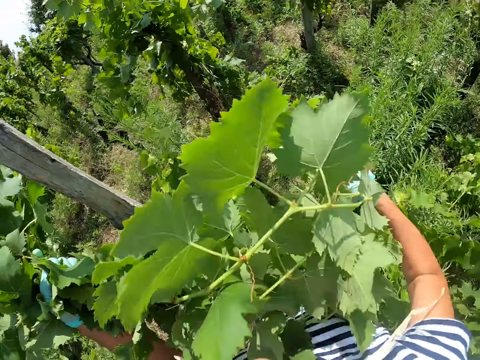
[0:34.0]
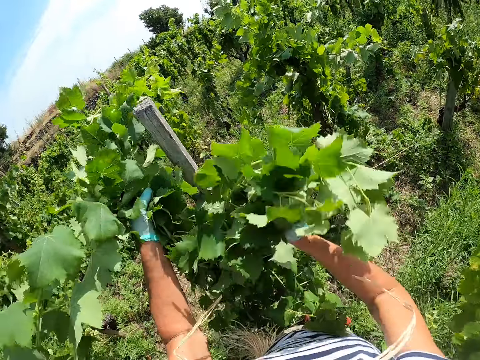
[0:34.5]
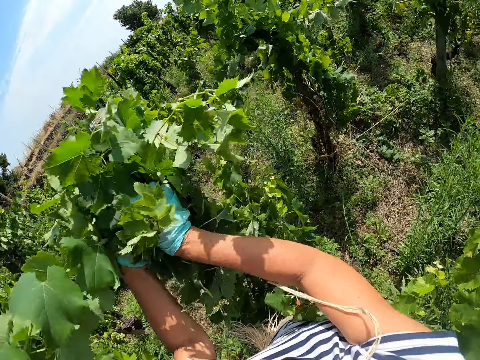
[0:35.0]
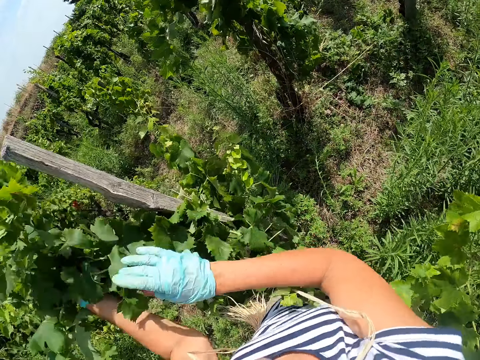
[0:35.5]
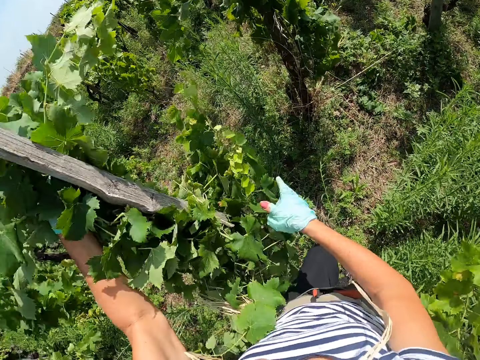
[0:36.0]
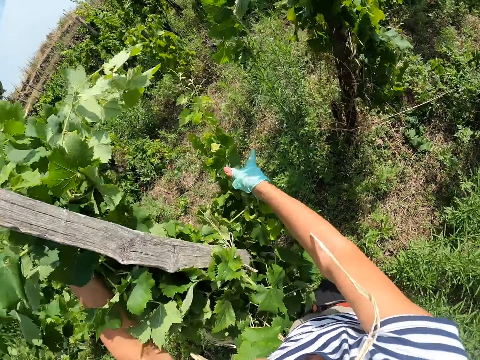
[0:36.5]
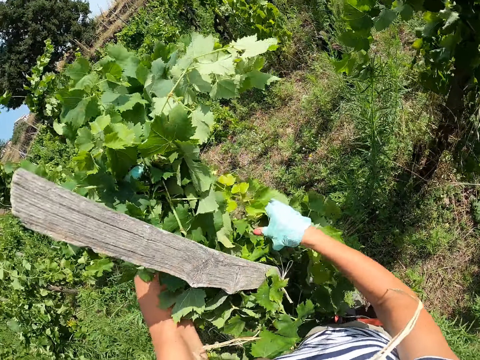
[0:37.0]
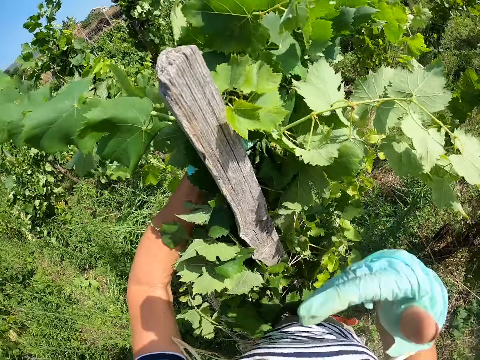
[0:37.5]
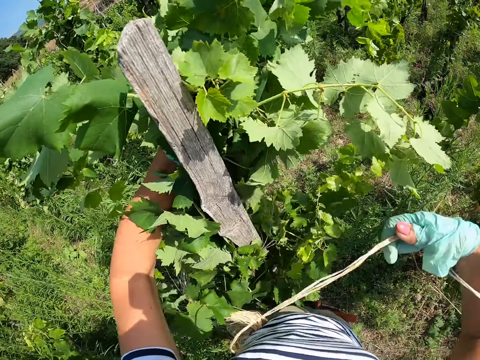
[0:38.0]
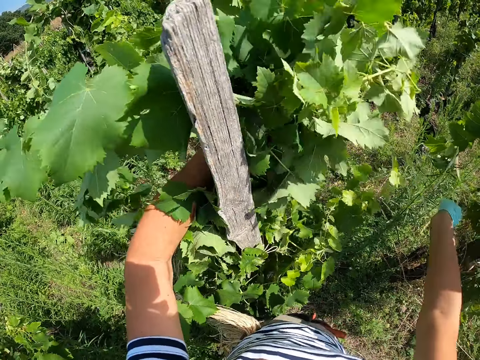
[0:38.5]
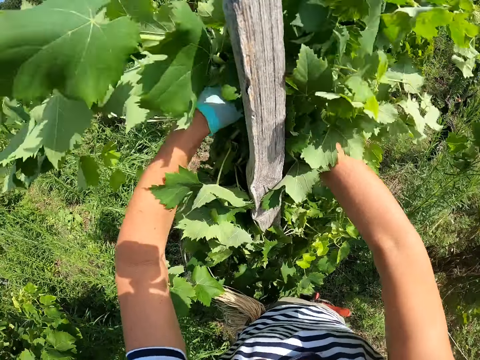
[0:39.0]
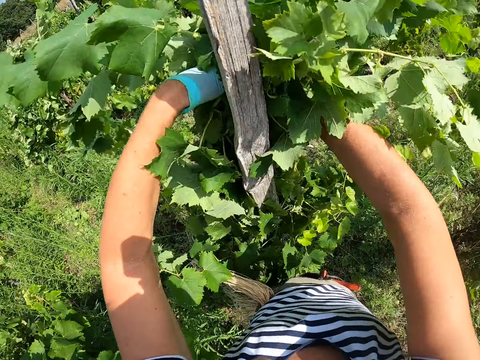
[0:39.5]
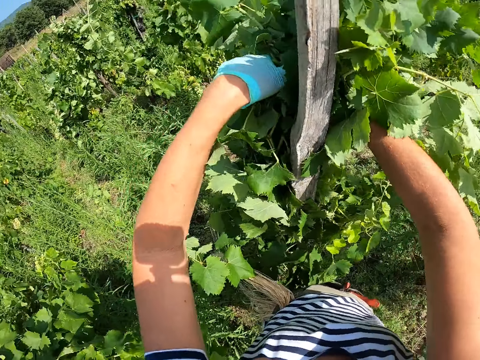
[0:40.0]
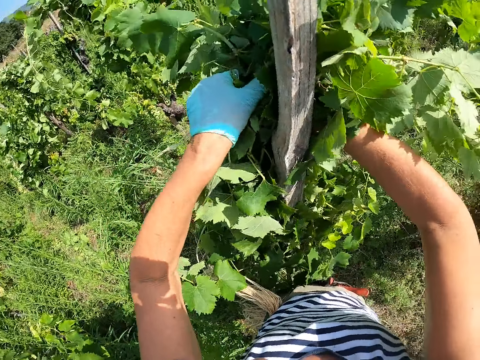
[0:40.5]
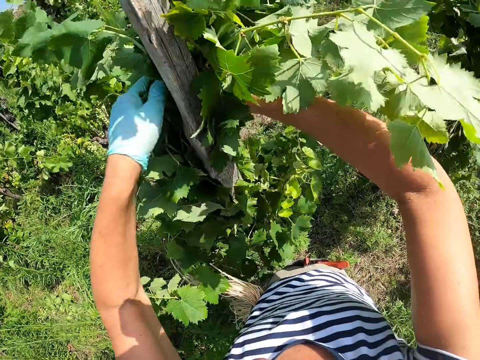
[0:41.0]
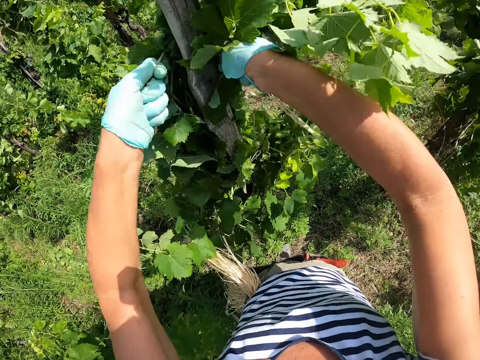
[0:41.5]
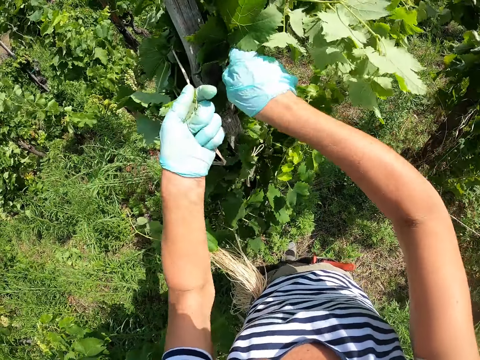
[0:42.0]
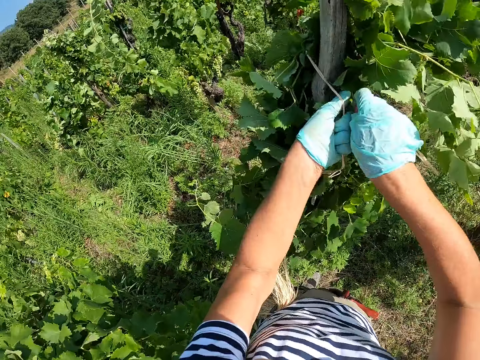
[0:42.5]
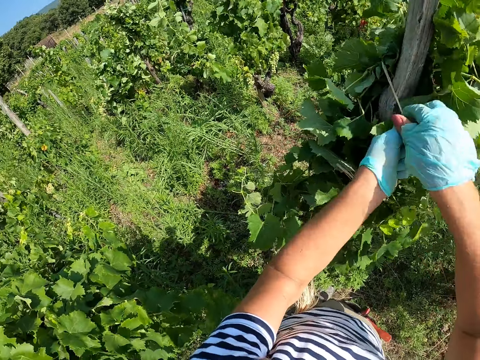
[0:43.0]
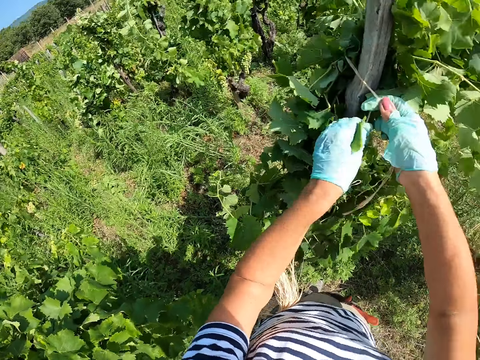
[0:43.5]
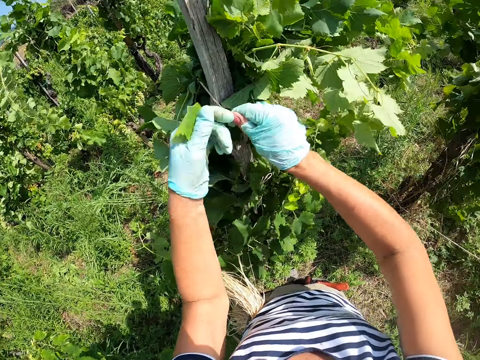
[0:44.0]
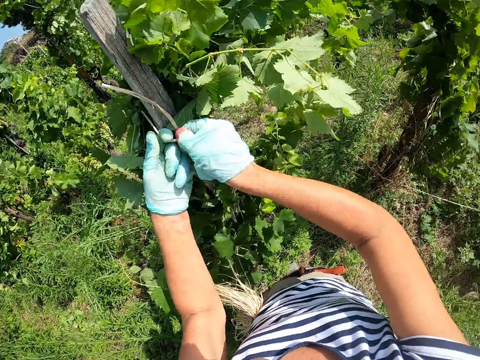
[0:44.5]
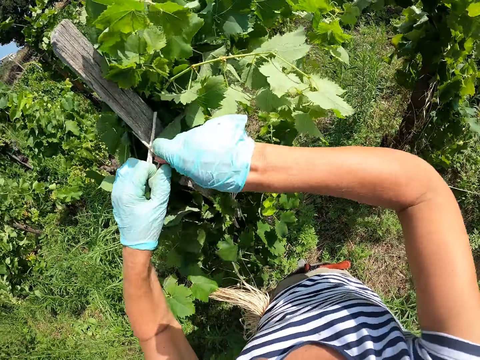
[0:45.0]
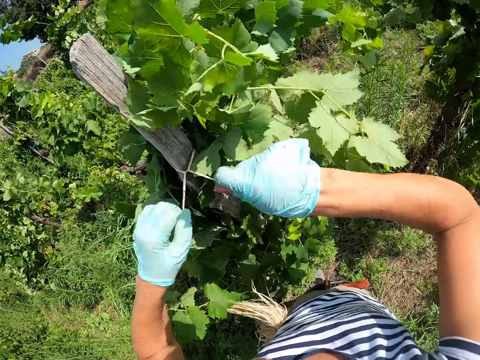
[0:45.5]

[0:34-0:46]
The camera wearer gathers plants together on a wooden pole. They pick the strings from the mouth with the right hand. They tie the plant vertically along the stake using the strings. They tie plants to the pole with a rope.

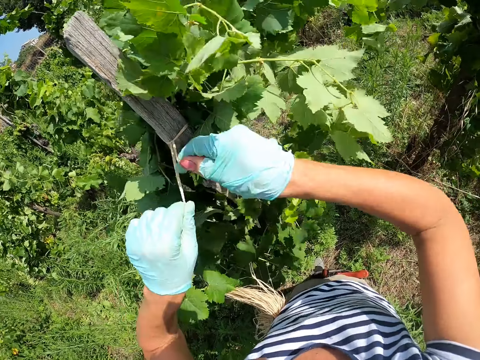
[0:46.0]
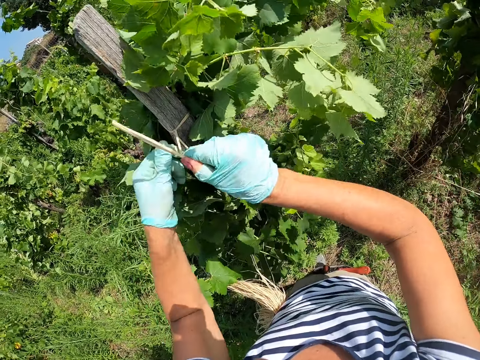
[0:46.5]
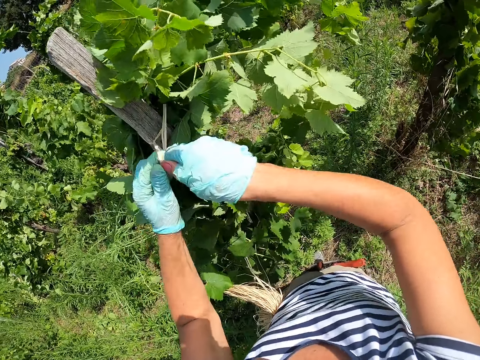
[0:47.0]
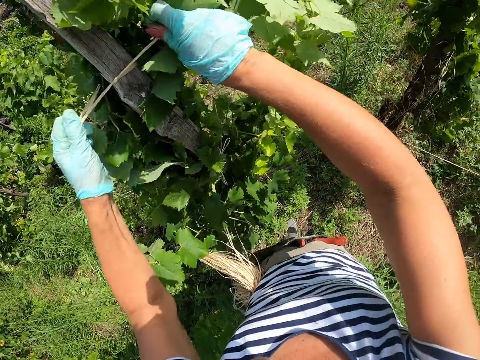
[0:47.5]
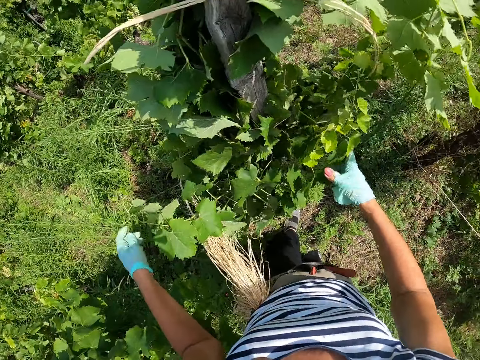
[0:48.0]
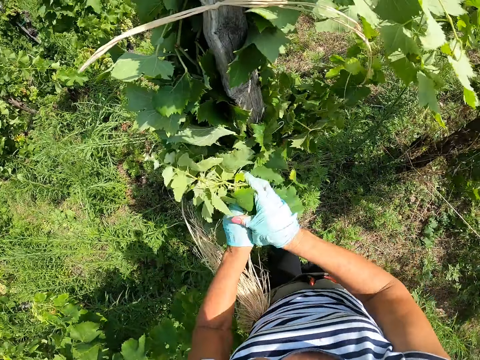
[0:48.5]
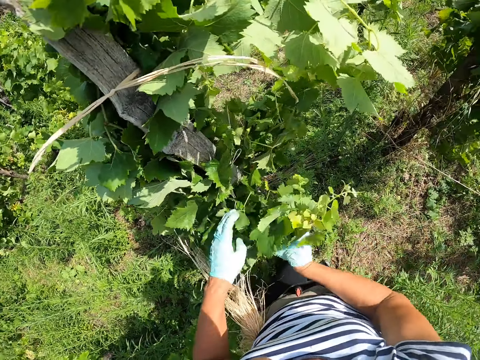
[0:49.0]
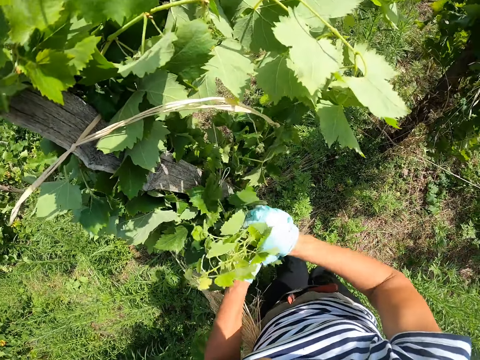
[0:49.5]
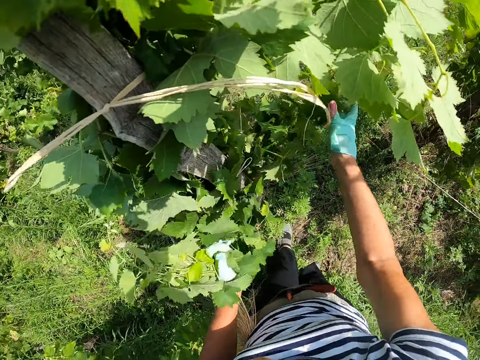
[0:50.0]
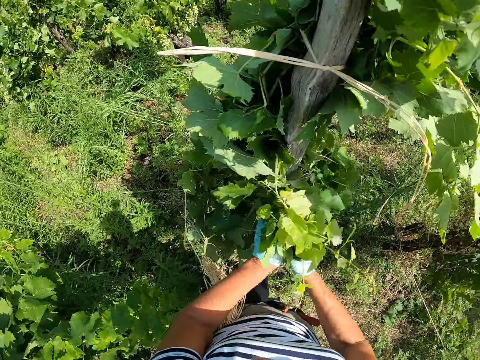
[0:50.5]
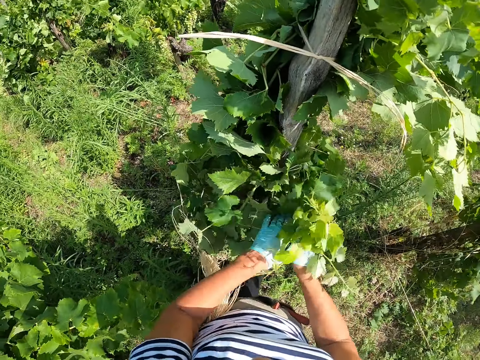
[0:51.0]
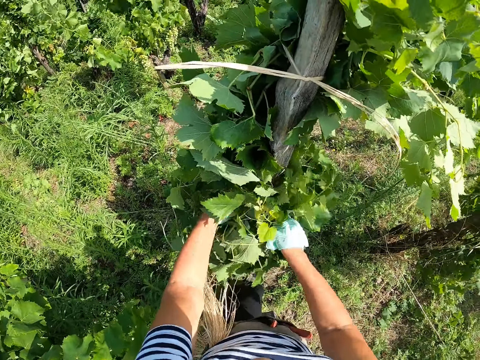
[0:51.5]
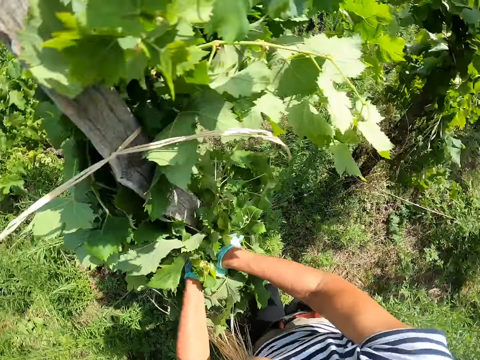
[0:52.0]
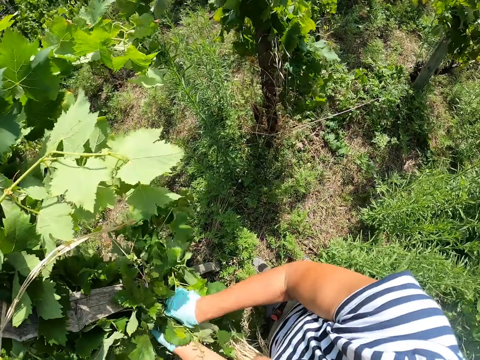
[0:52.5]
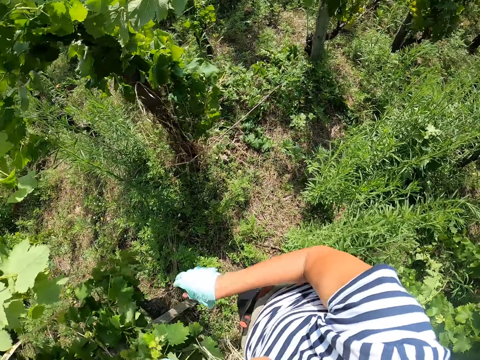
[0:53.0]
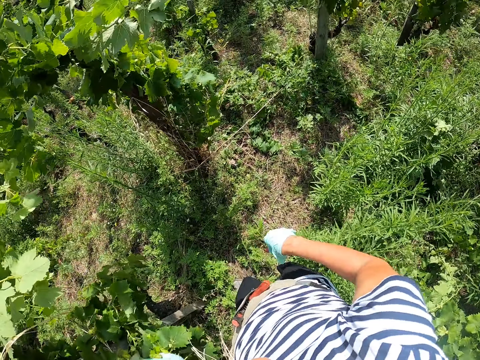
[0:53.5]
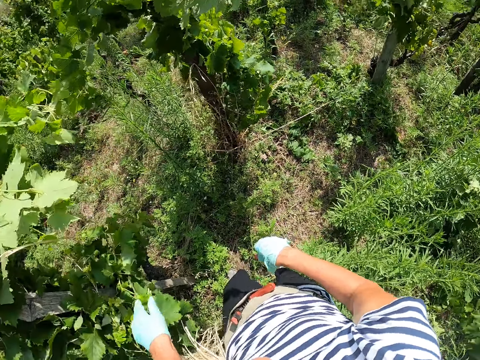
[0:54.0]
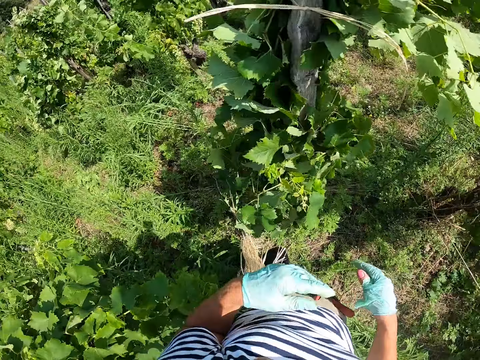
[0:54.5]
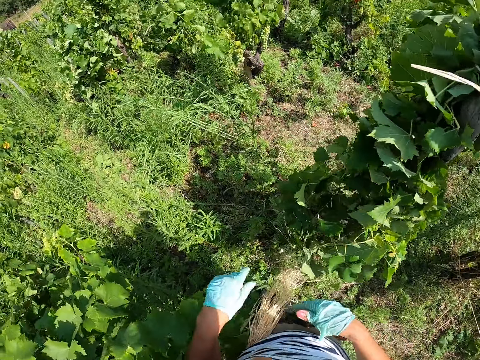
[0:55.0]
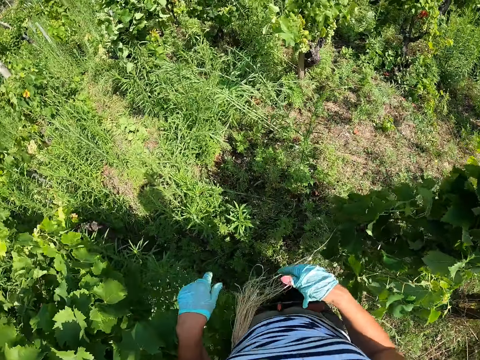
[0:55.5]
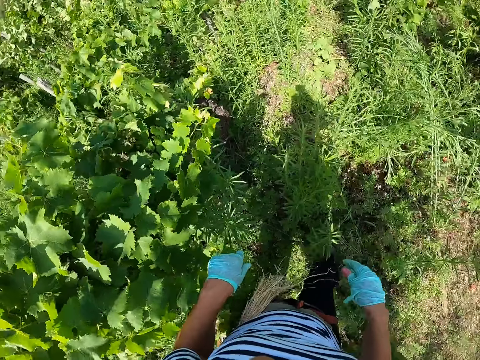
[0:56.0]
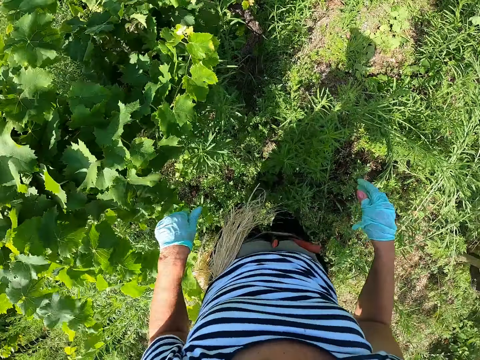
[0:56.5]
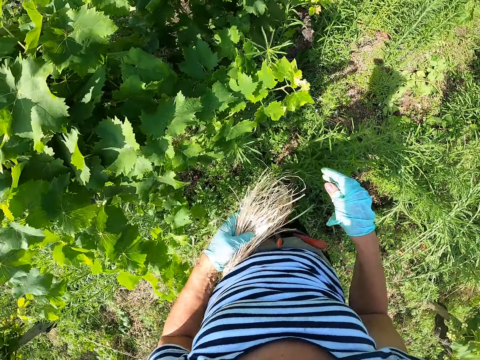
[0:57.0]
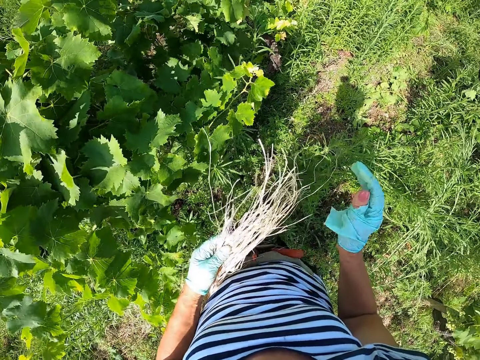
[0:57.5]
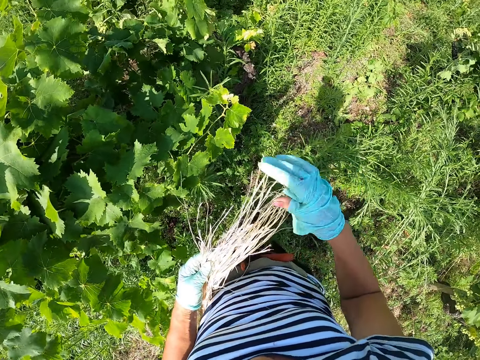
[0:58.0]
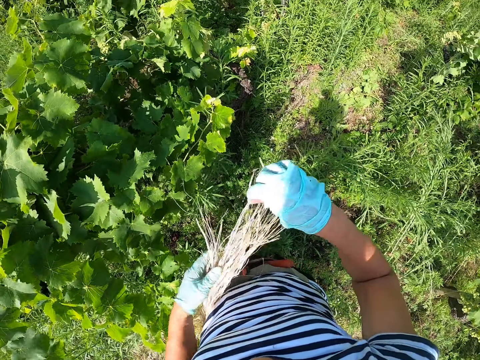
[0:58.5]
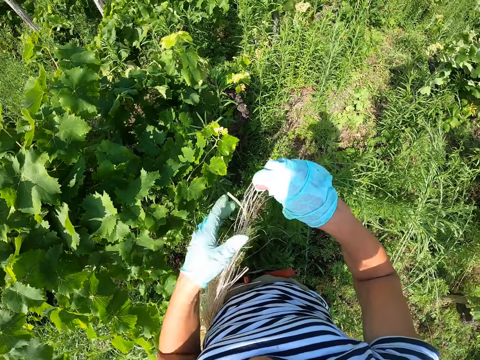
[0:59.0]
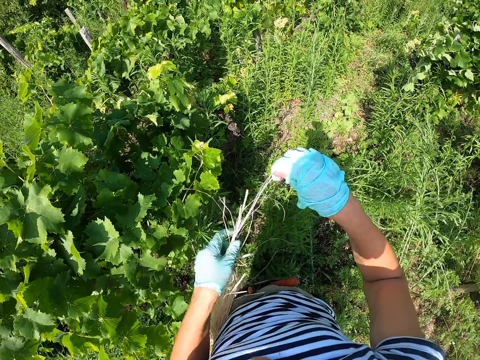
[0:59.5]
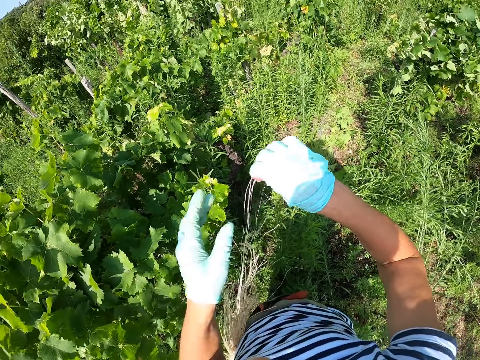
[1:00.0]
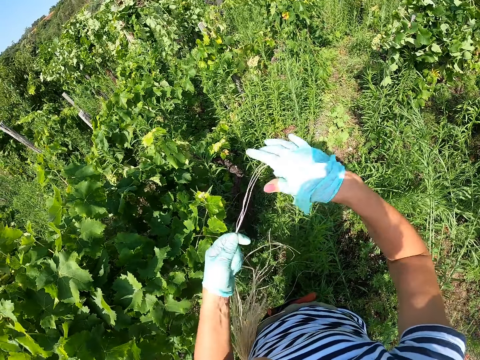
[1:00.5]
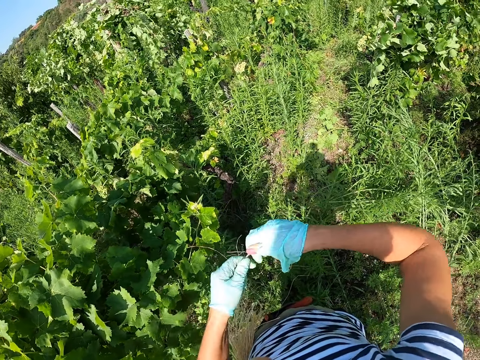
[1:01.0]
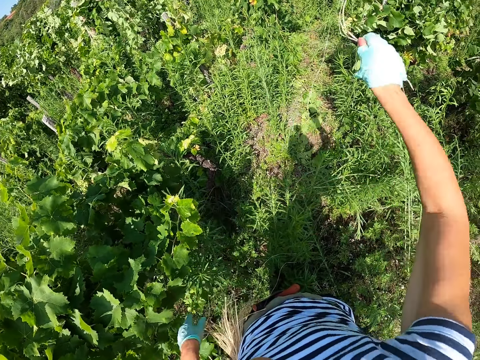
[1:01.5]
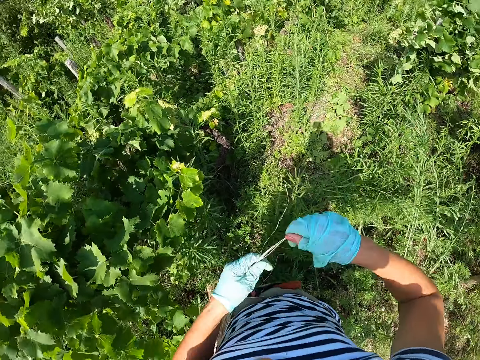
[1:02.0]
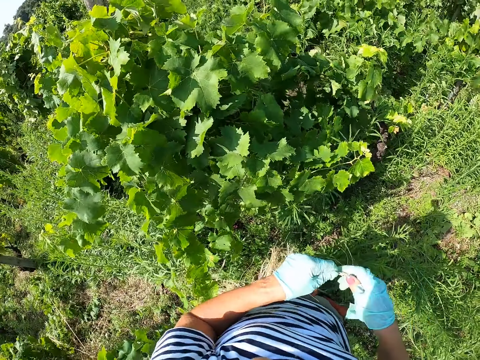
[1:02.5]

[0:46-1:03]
The camera wearer drops their hands on other plant leaves. They gather plants around the pole. They insert the plants into the tied plants on the pole. They turn, walk beside grape plants, and stand. They hold staking strings on their waist with the left hand. They pull out rope from a bunch of ropes on their hip with the right hand.
